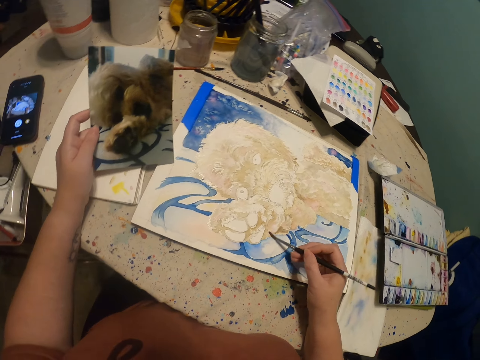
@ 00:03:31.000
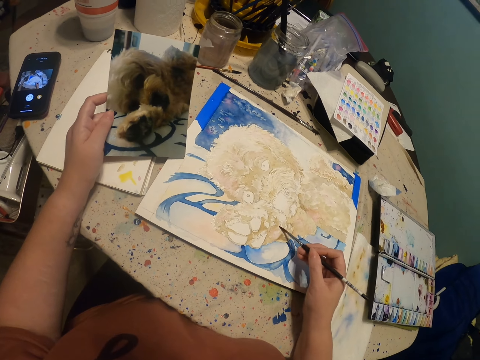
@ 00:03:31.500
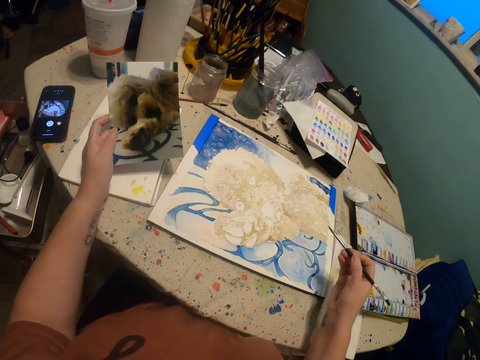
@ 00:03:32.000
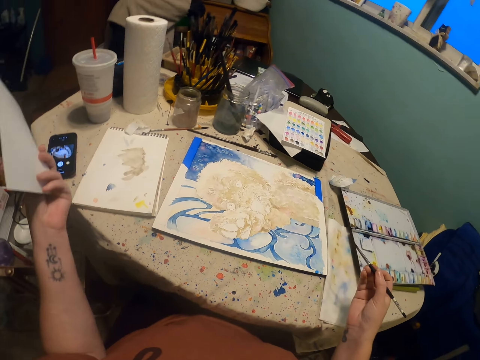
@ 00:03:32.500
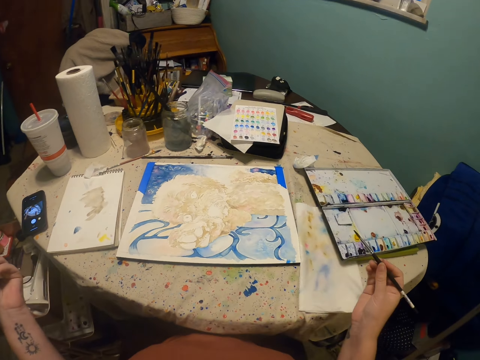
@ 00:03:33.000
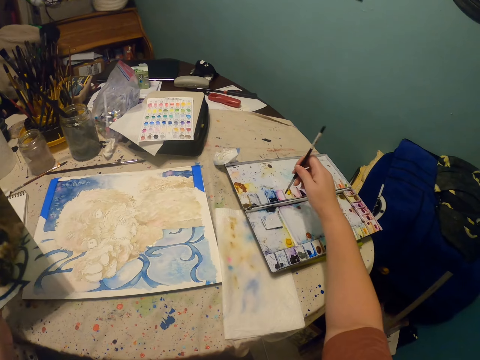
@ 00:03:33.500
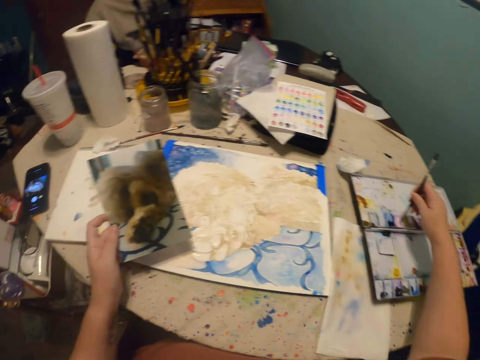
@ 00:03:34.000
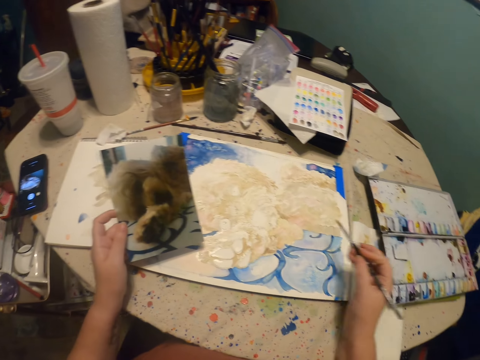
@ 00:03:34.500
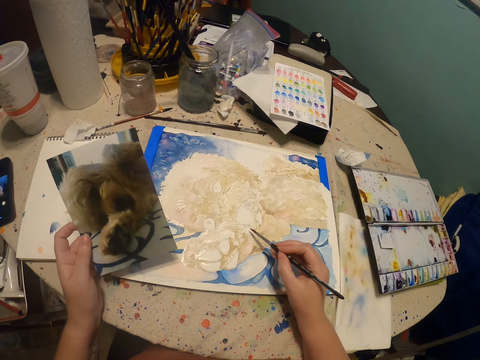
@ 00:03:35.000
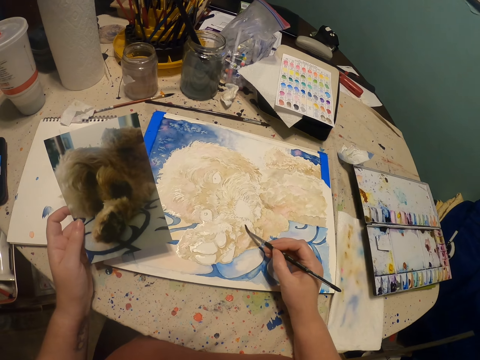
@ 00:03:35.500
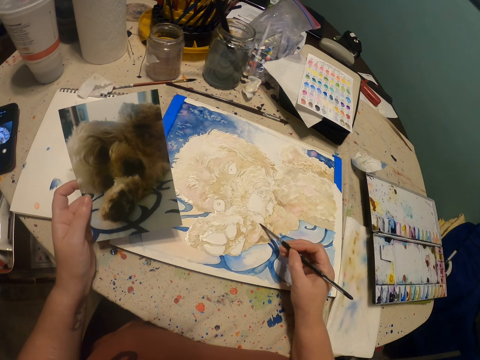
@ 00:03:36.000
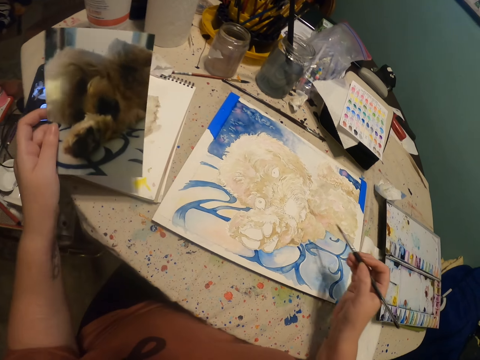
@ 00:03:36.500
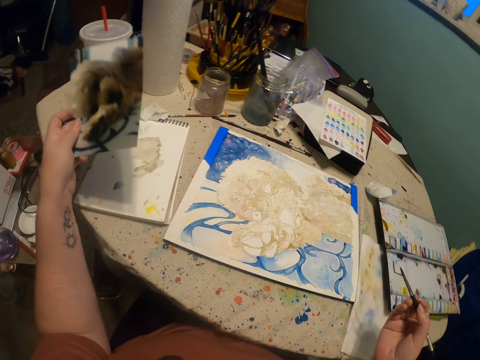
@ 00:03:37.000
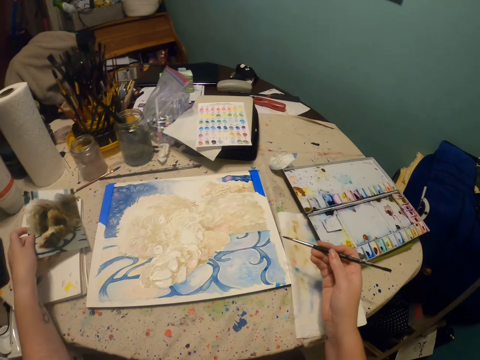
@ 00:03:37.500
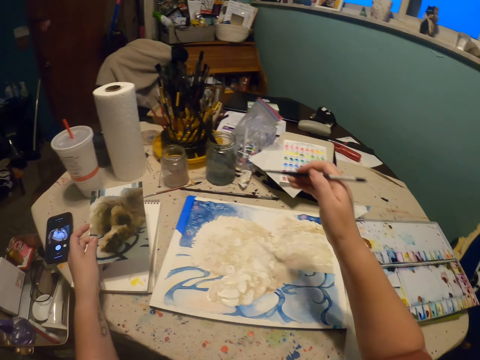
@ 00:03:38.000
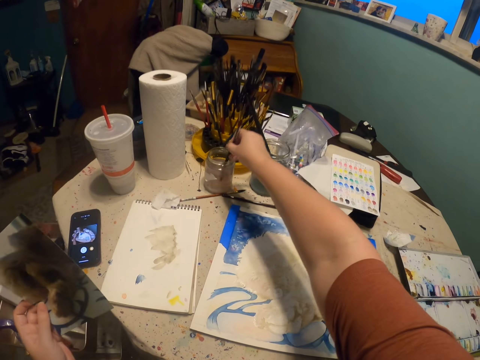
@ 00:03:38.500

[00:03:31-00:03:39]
The camera wearer lifts a photo off the table. They move both hands, look at the painting. They rub a paintbrush in paint. They move the right hand. They paint a canvas with the paintbrush. They move both hands. They dip the paintbrush in the clear liquid on the tin.

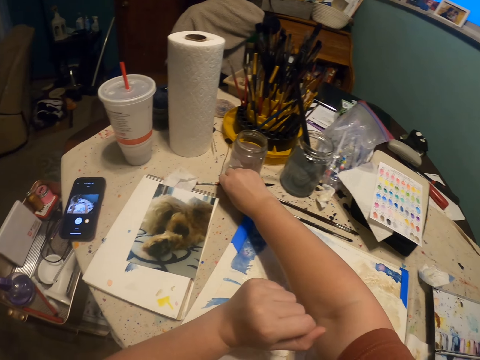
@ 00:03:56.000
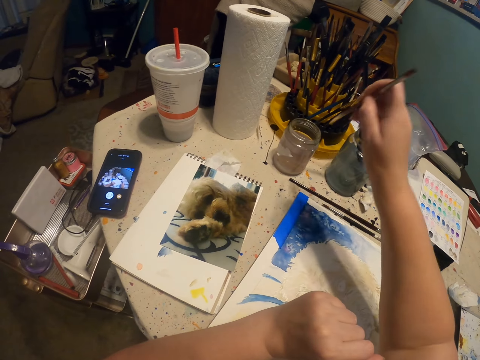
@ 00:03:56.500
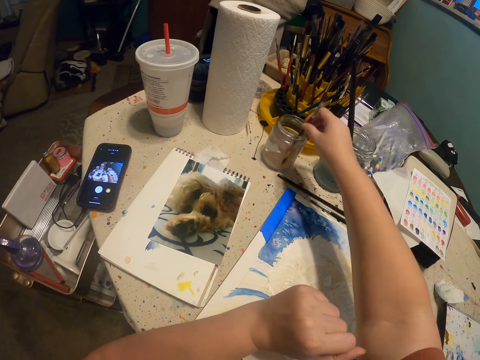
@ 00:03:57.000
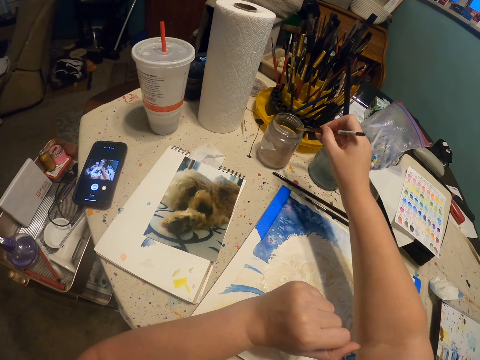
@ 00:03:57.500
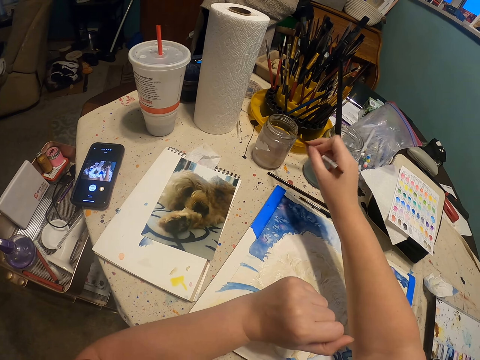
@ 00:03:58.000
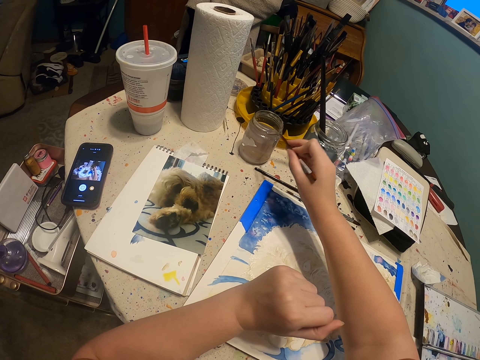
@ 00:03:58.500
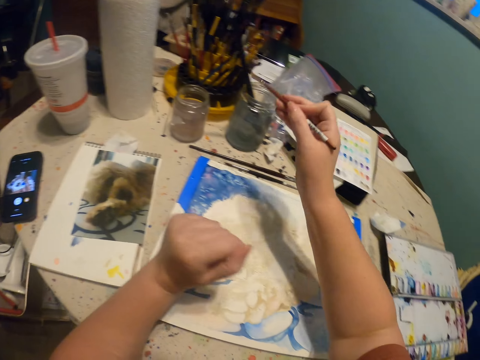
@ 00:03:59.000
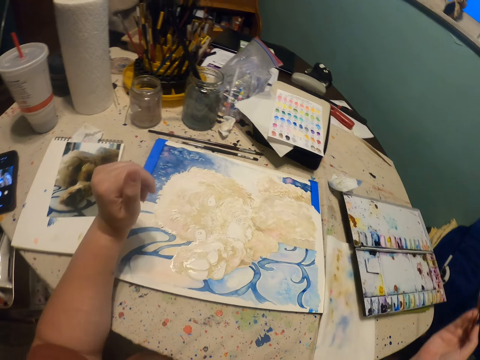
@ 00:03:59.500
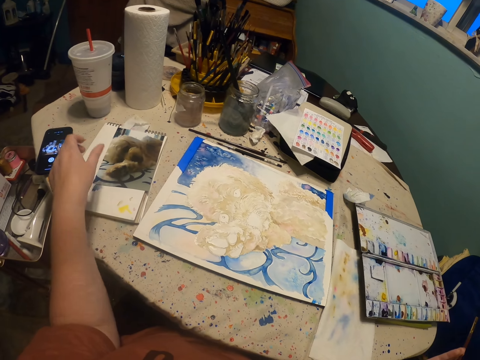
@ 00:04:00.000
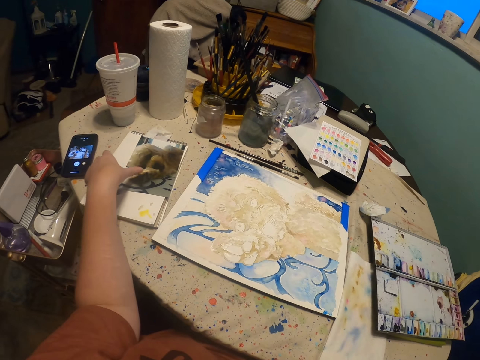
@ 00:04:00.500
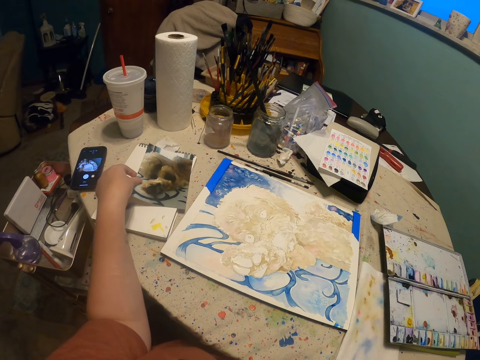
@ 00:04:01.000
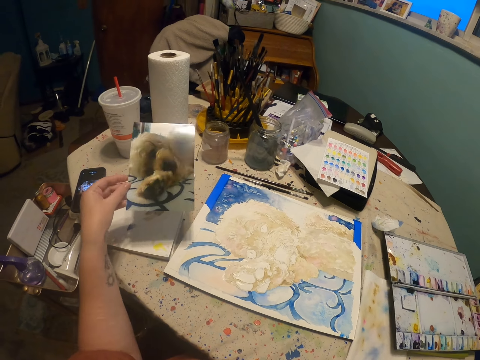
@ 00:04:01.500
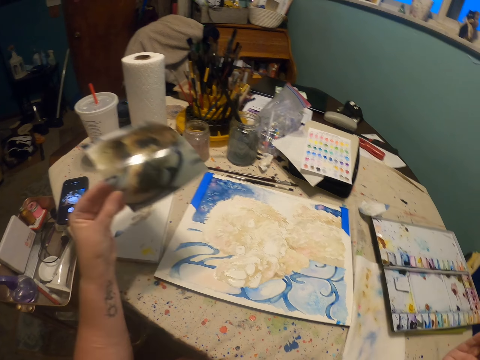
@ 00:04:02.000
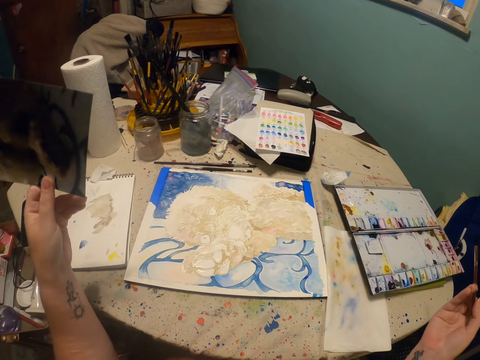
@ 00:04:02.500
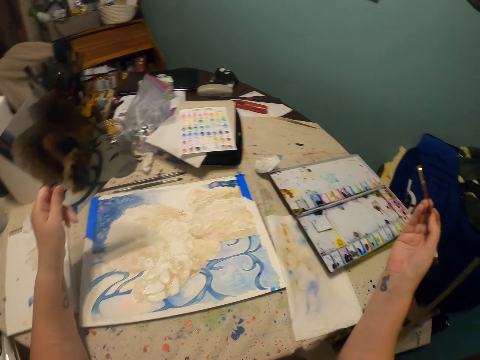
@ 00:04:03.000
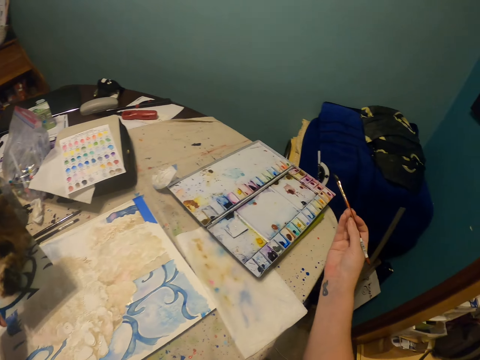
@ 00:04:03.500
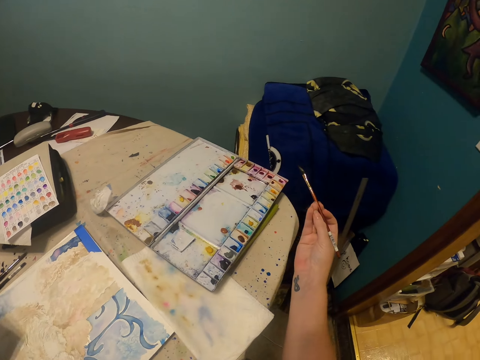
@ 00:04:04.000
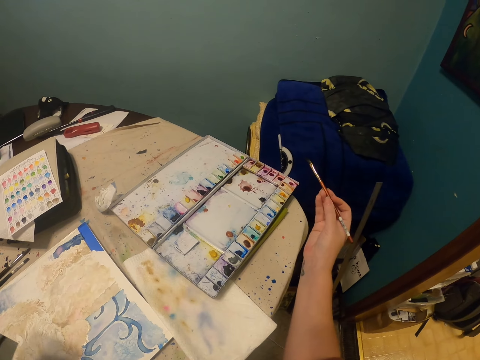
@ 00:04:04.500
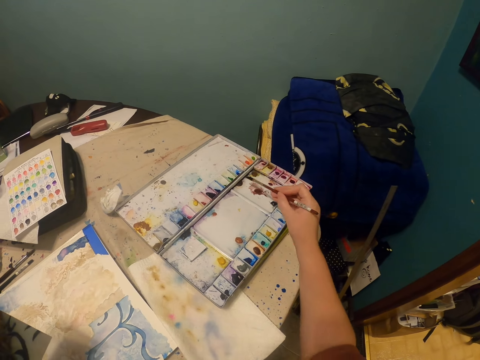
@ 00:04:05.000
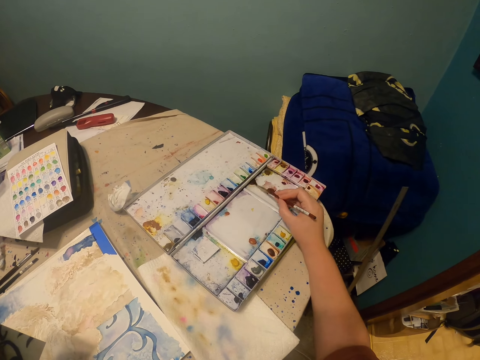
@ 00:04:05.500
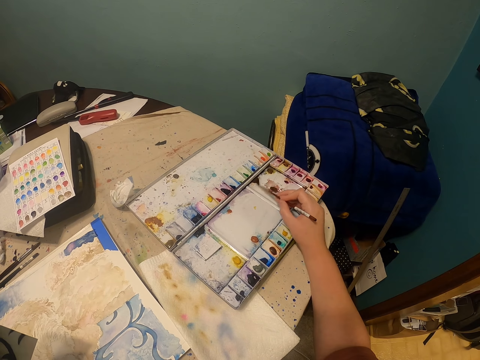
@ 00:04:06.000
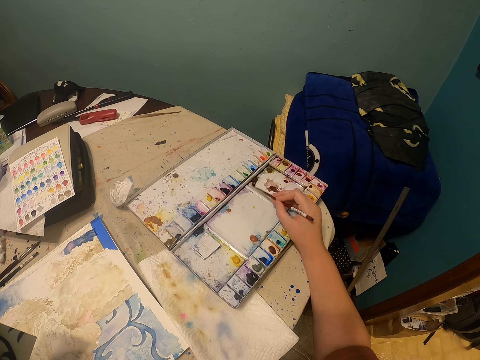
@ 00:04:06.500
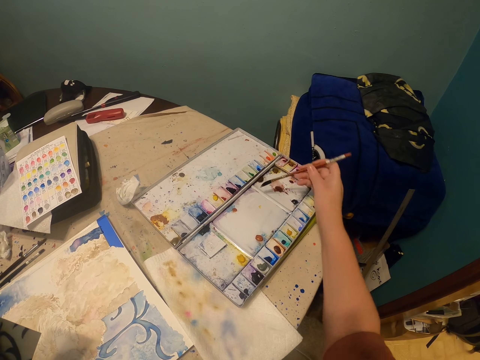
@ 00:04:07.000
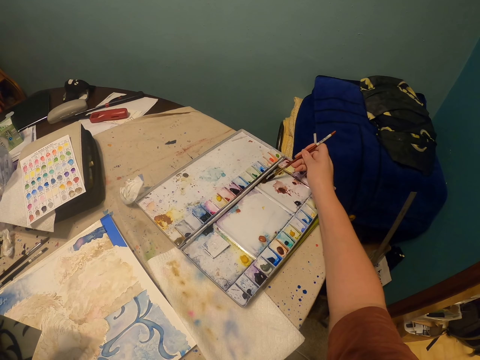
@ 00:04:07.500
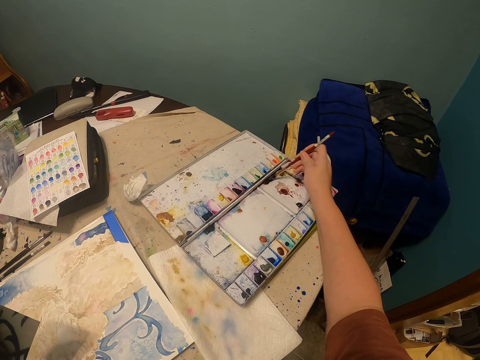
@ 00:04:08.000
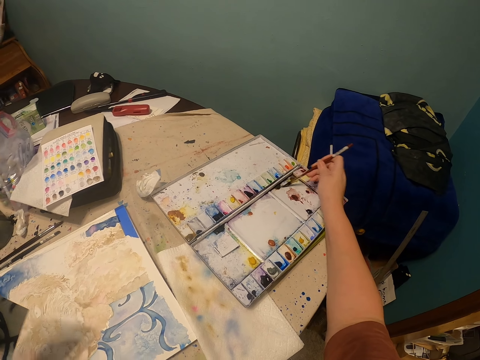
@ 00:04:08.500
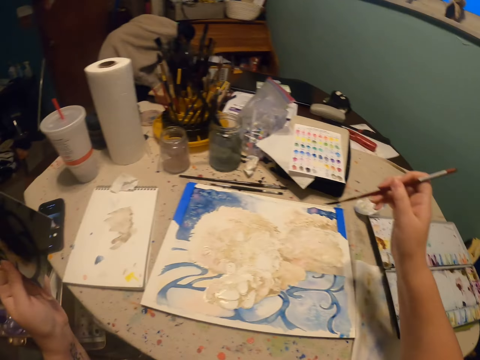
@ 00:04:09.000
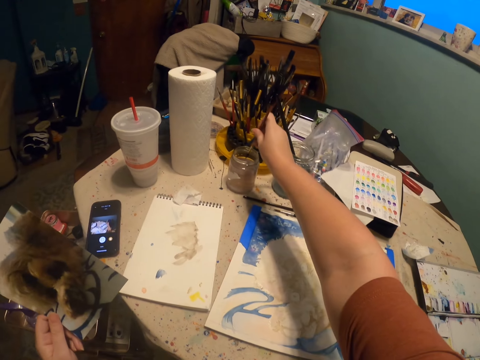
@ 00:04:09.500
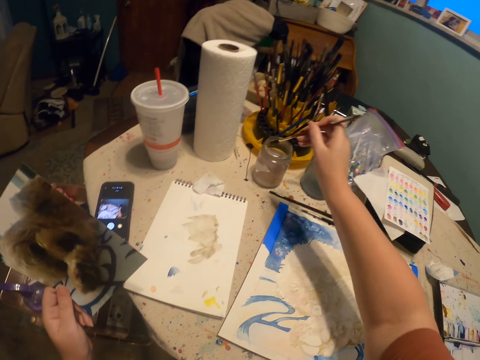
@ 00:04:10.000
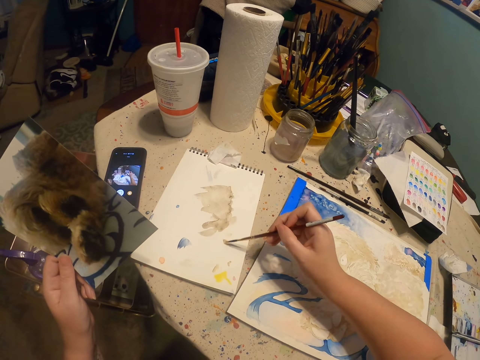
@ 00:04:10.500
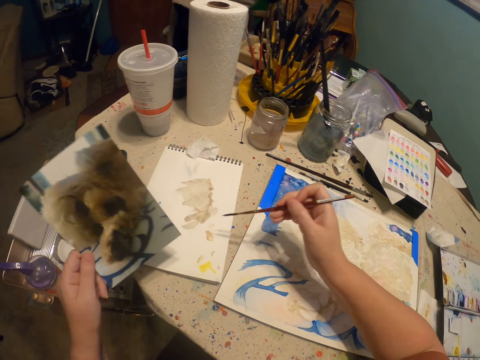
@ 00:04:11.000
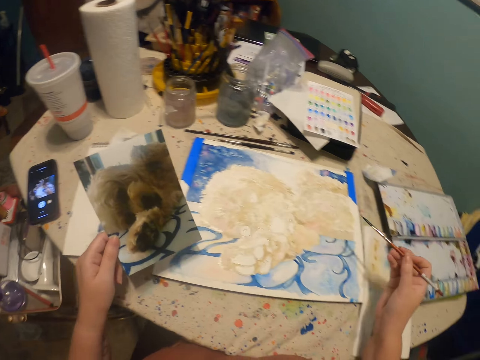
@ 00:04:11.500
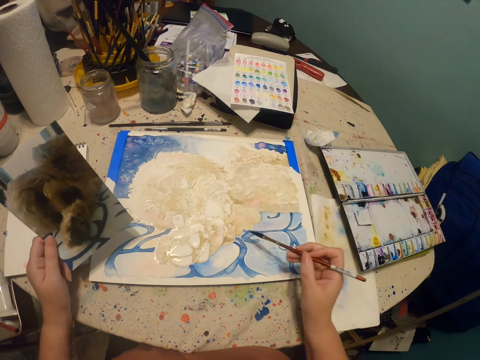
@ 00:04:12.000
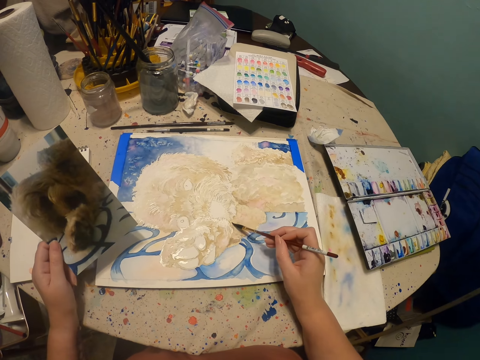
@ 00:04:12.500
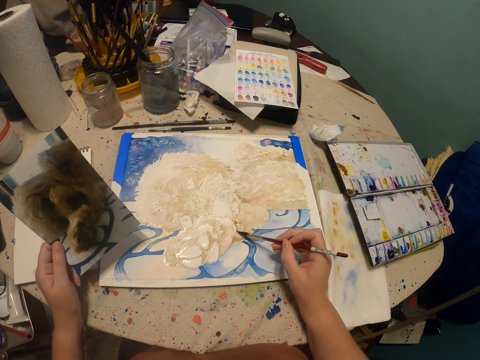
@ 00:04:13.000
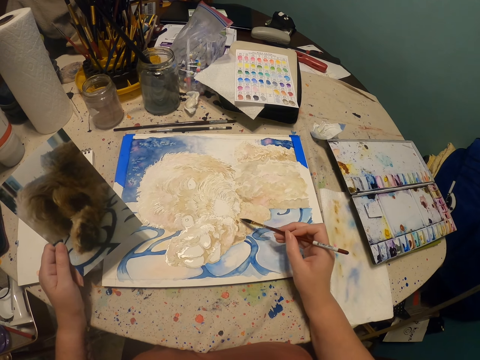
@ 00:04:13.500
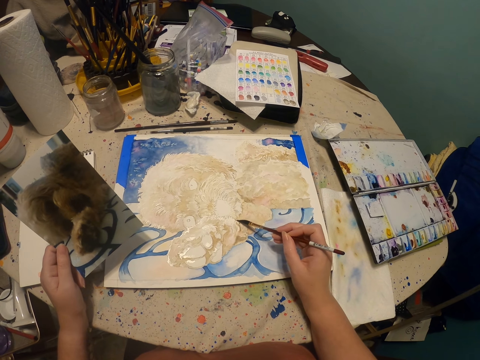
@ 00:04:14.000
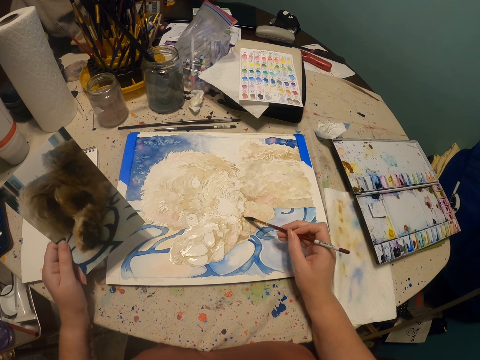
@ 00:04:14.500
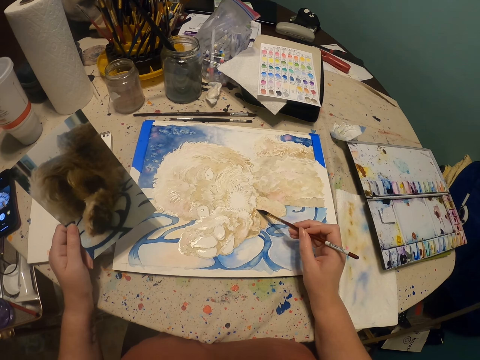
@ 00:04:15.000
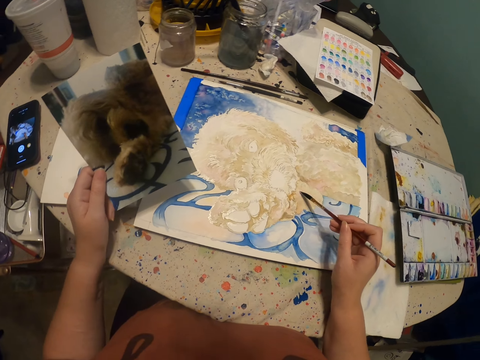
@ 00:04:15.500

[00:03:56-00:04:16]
The camera wearer puts a paintbrush or pen brush on the table. They move the right hand. They take the paintbrush on the table. They dip the paintbrush in the clear liquid on a tin. They tap the paintbrush on the clear liquid plastic container. They shake the paintbrush. They take a photo on the table. They move both hands. They lift the photo. They swing the photo. They move both hands. They look at the paint. They rub the paintbrush in paint. They lift the paintbrush. They dip the paintbrush in the clear liquid on the tin. They move the right hand. They paint a paper with the paintbrush. They rub the paintbrush on the paper. They move both hands. They paint a canvas with the paintbrush.
